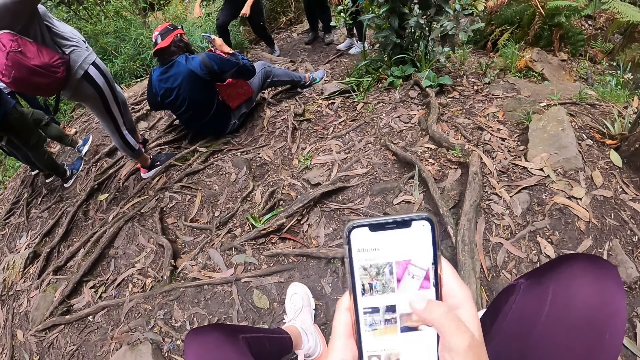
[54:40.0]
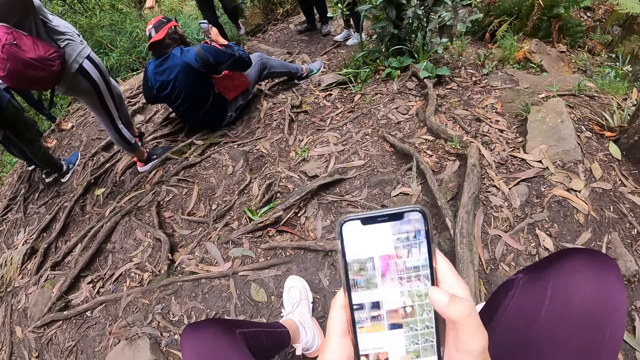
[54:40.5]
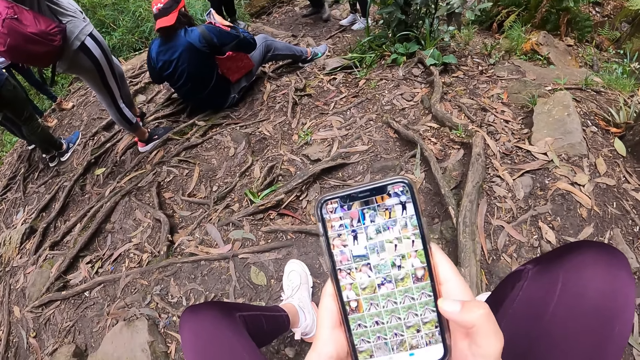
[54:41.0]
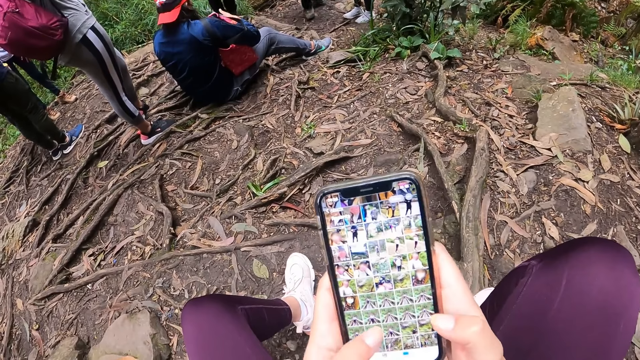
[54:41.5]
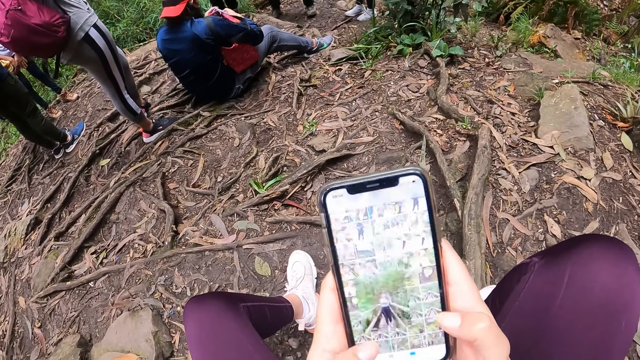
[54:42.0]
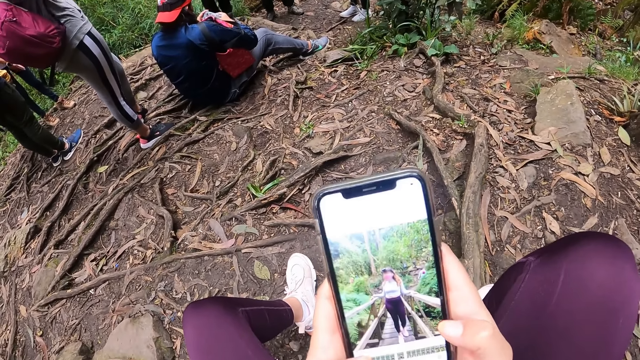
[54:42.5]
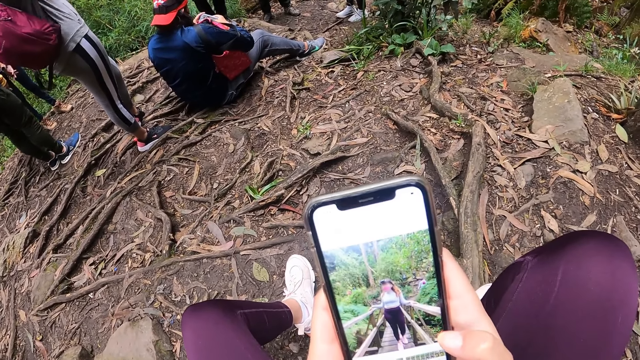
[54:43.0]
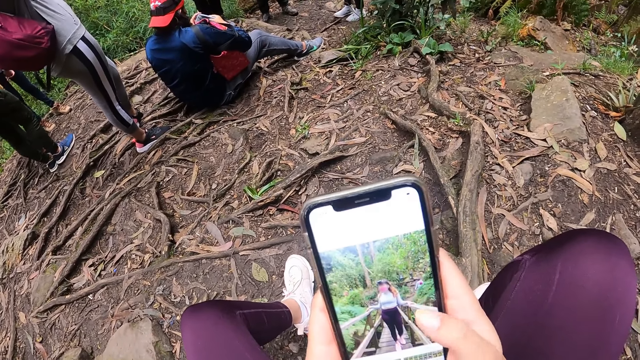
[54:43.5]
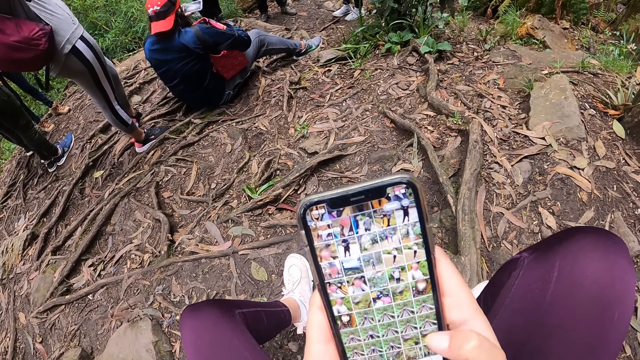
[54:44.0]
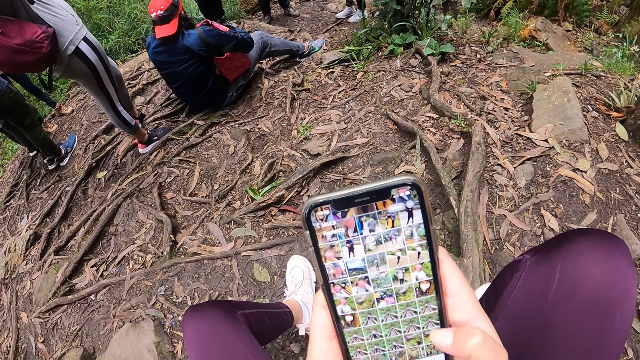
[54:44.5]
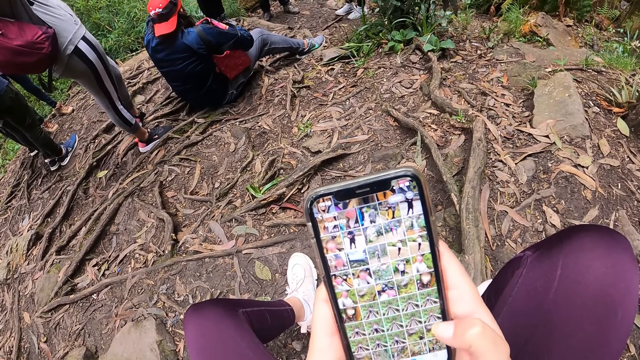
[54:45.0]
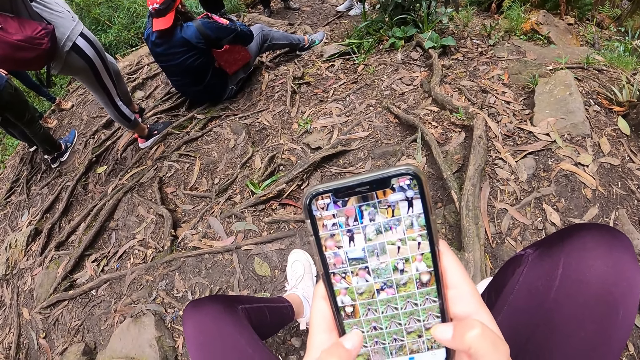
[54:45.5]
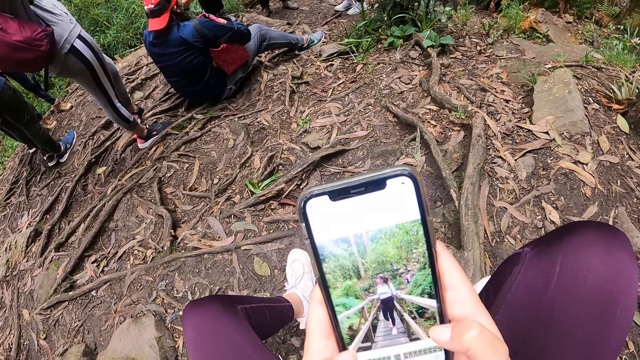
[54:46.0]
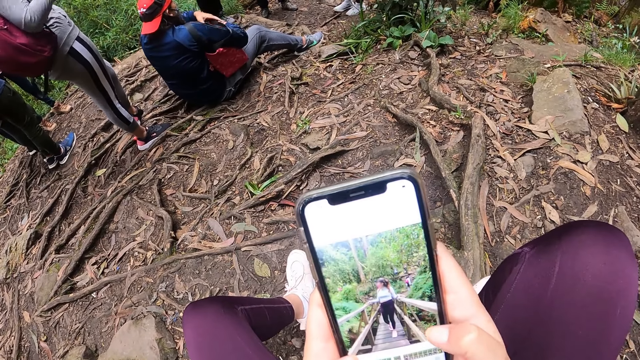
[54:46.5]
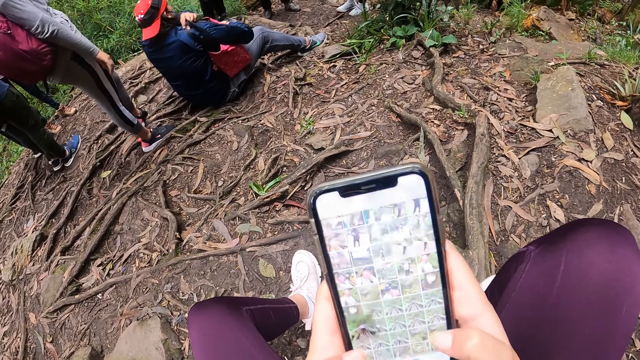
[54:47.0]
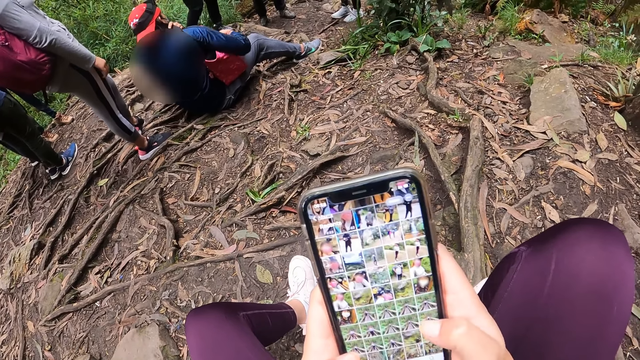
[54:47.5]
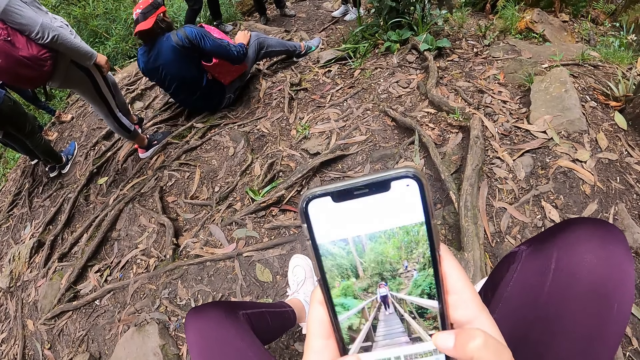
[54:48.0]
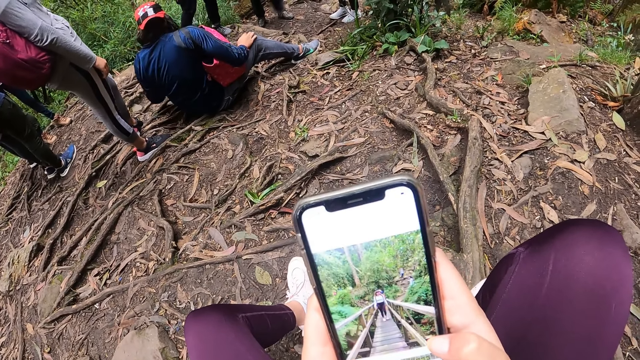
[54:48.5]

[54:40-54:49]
The camera wearer operates the phone with her left thumb. She looks at the pictures. She operates the phone with her right thumb. She operates the phone with her left thumb. She operates the phone with her right thumb.

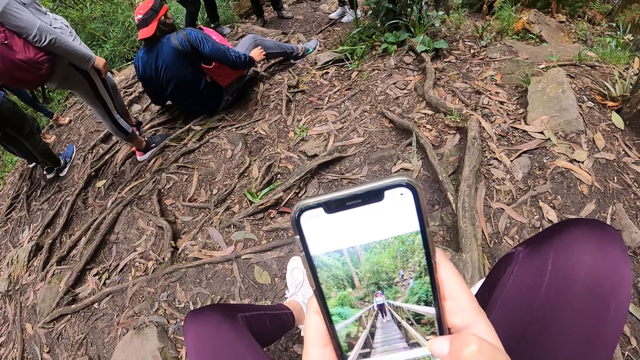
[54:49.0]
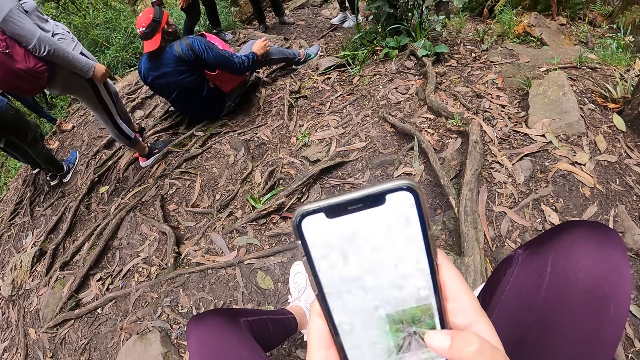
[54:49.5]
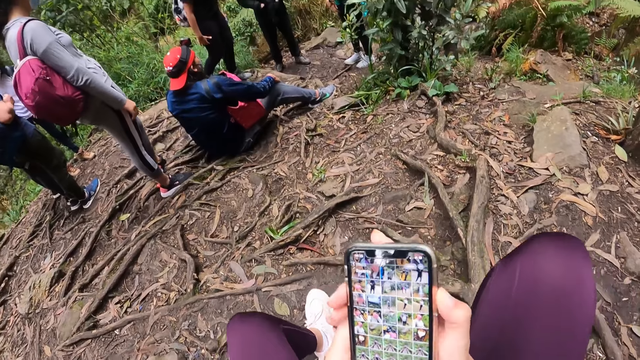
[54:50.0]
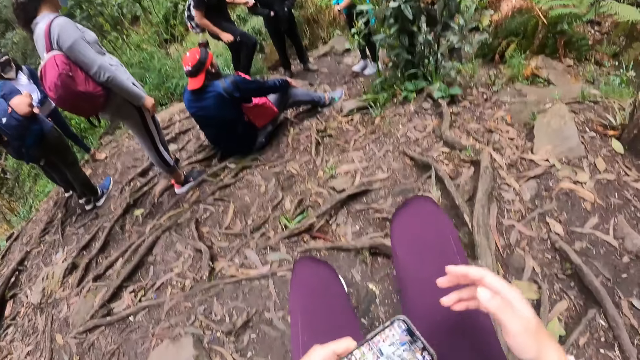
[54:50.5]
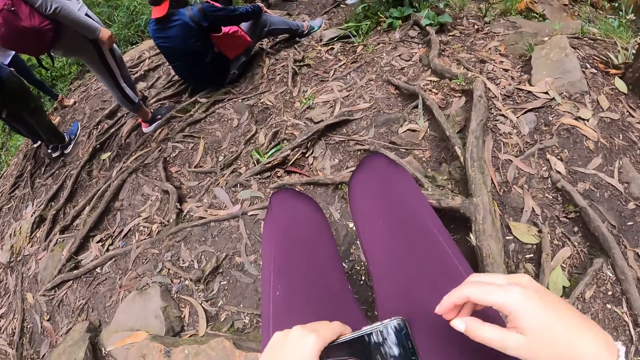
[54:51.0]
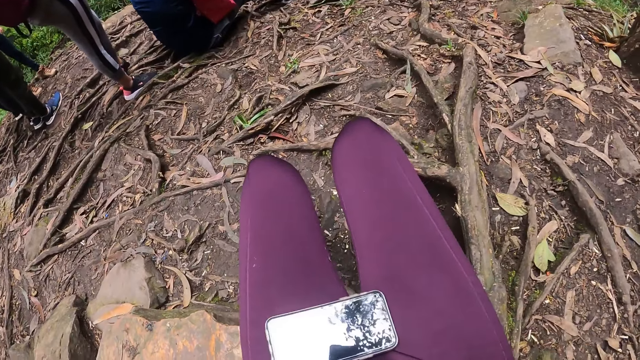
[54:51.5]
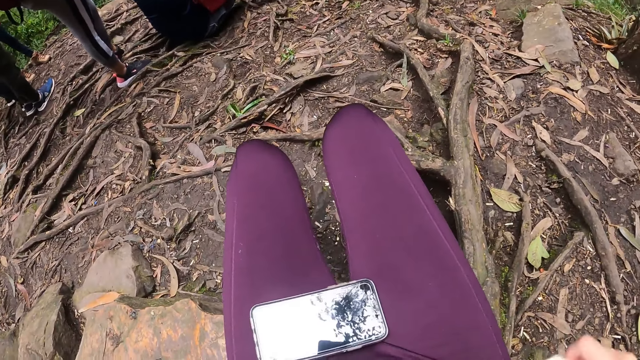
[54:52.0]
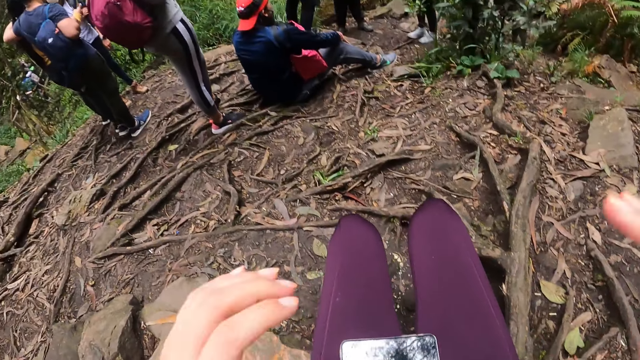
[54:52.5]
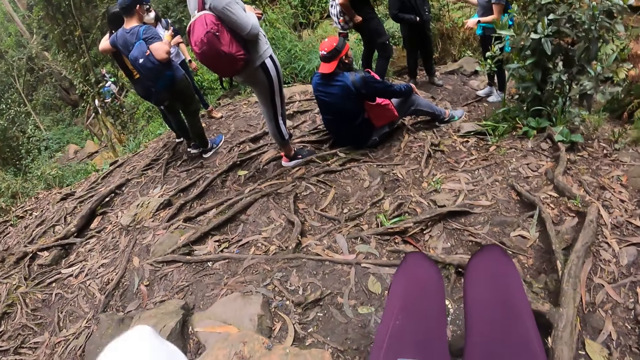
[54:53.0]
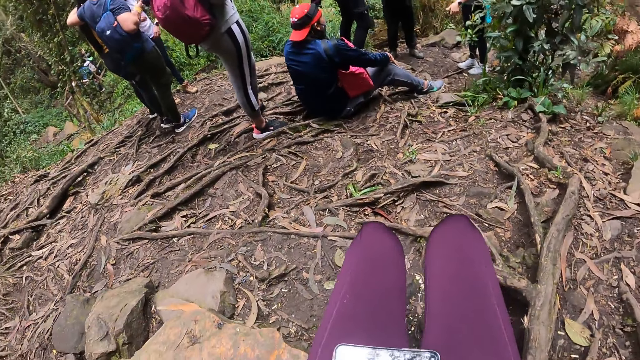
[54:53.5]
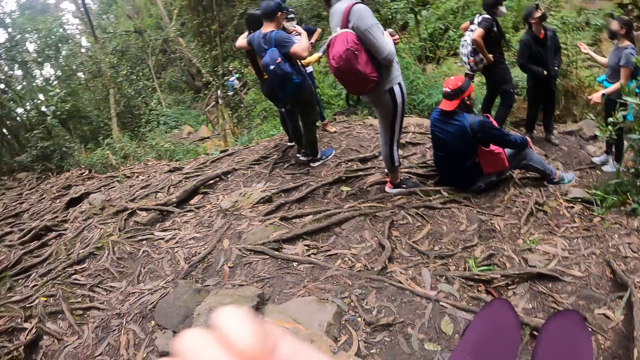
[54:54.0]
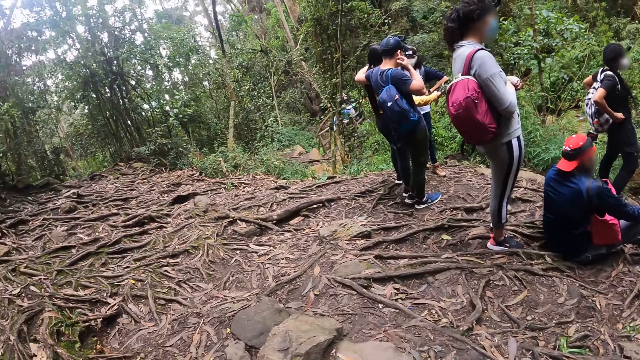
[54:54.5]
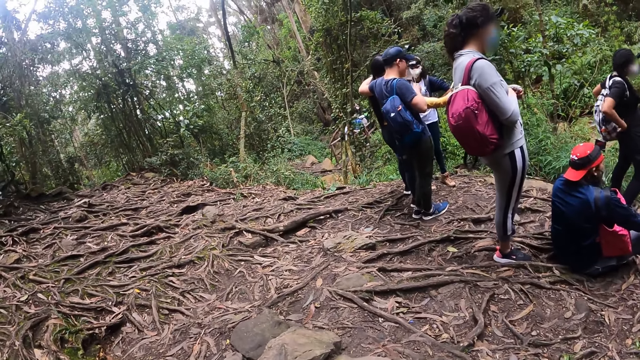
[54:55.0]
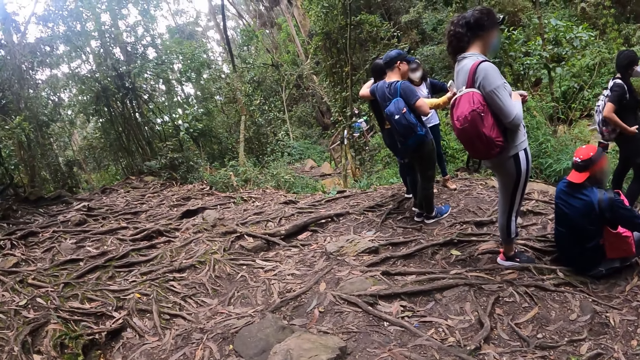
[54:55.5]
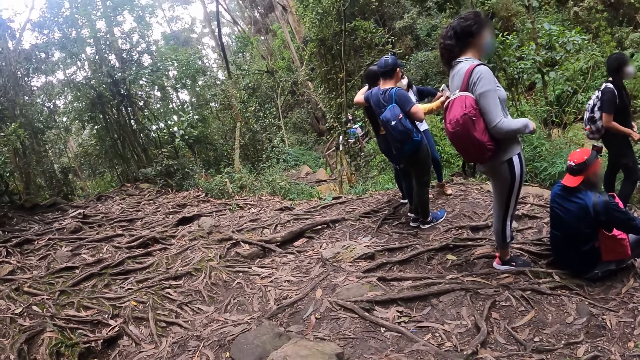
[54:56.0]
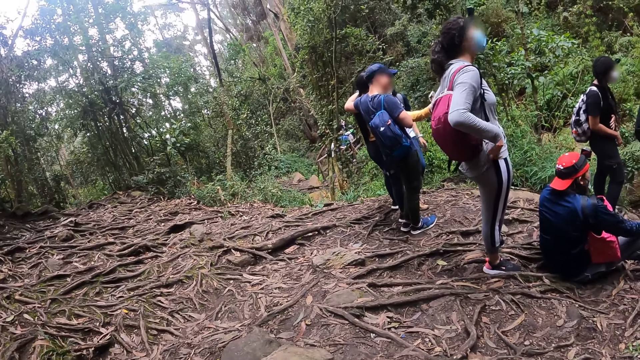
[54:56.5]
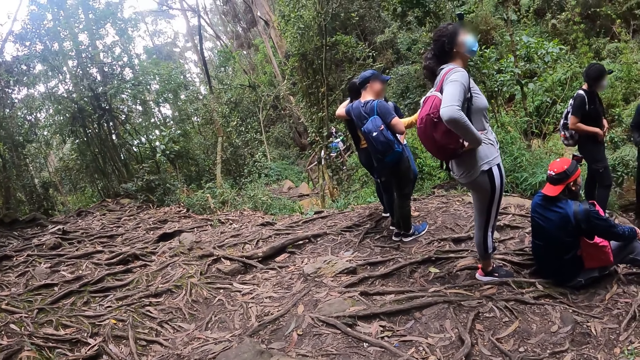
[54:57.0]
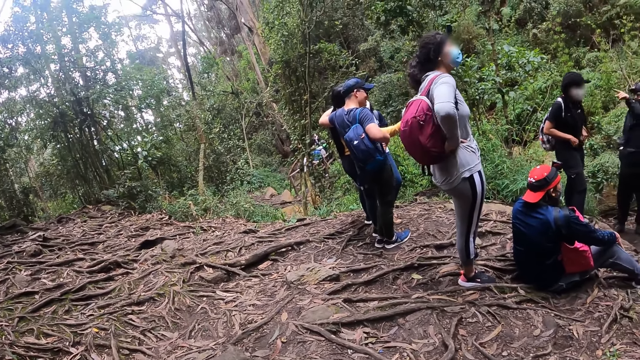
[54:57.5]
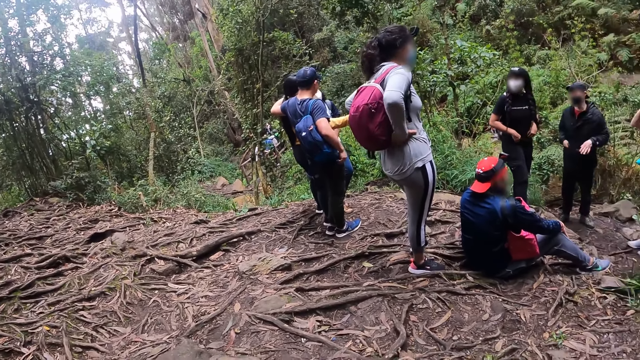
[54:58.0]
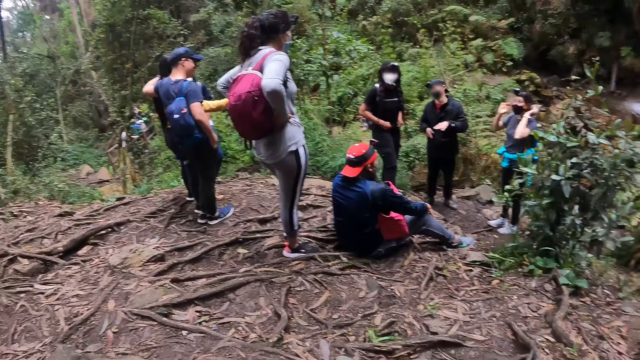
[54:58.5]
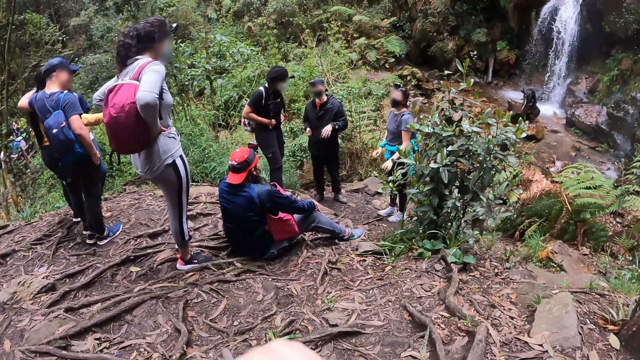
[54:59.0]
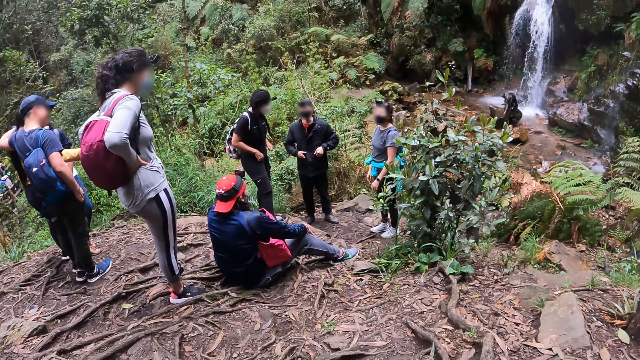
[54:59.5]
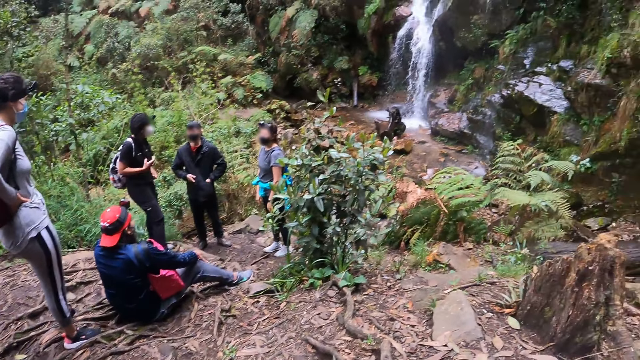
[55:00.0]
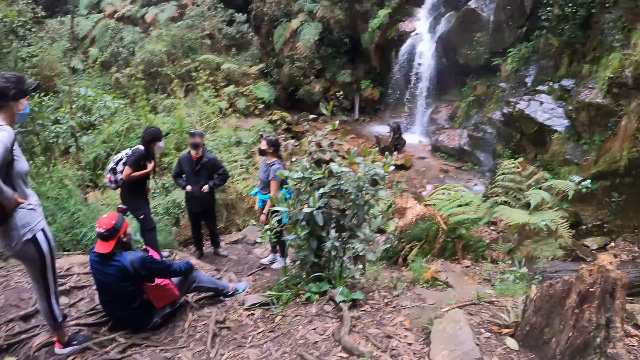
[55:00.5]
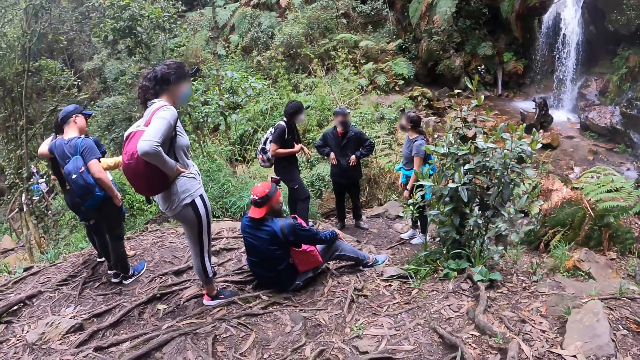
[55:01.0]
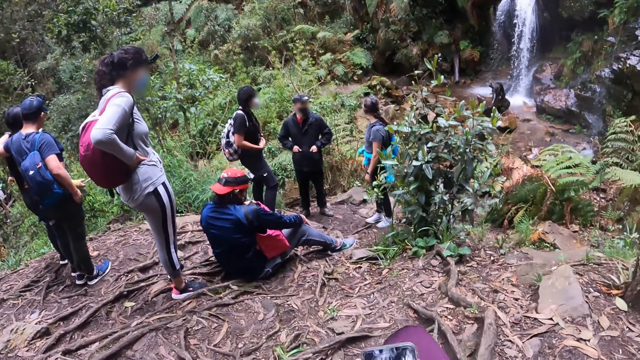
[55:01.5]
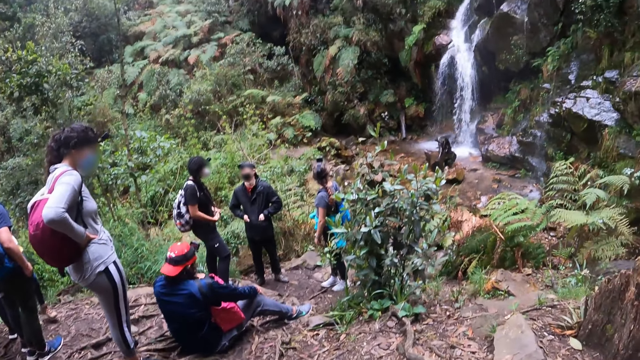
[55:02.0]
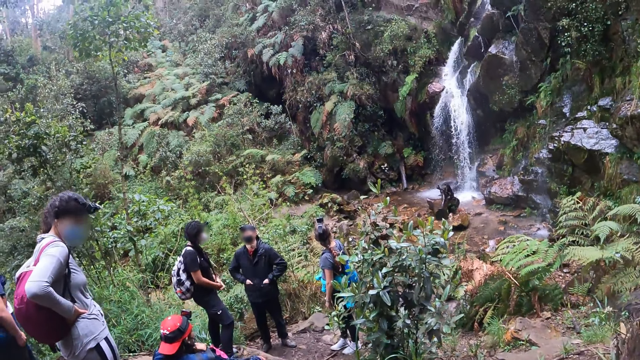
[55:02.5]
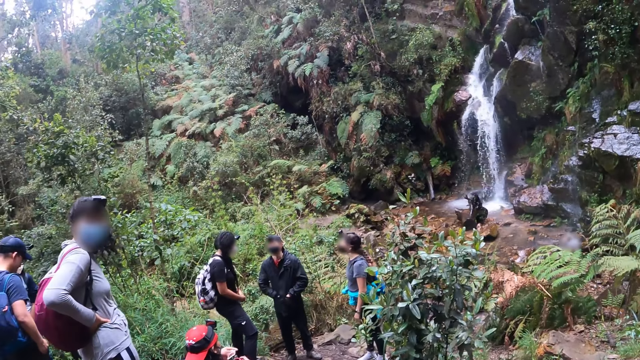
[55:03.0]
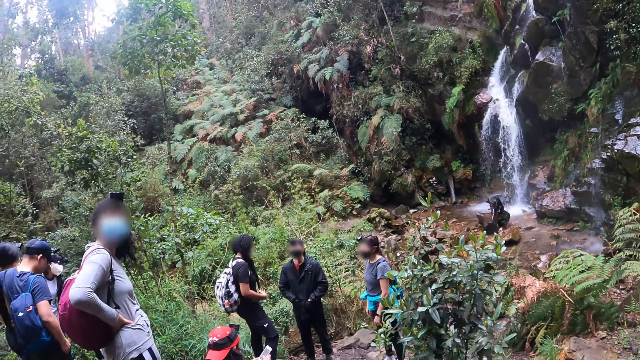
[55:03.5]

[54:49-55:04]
The camera wearer locks the phone with her right thumb. She removes her right hand from the phone. She places the phone on her legs. She holds the phone. She adjusts her cloth with her right hand. She lifts her hands. She looks around the area. She removes her left hand from the phone.
